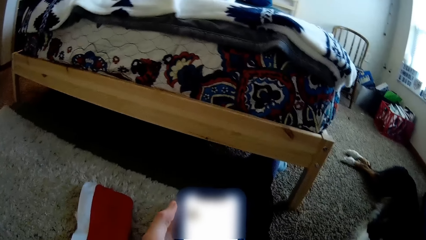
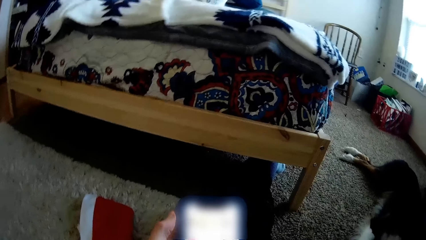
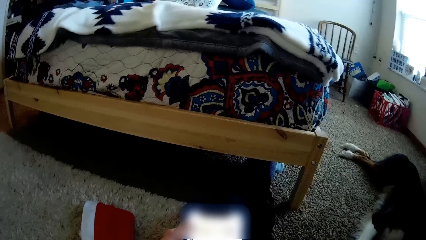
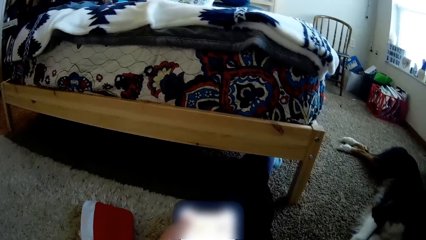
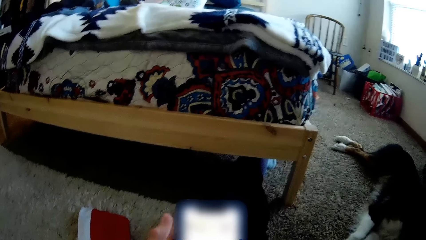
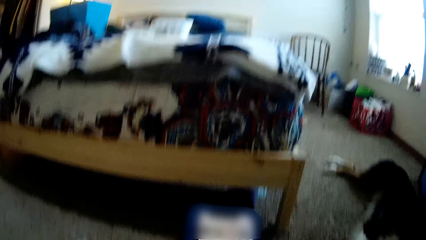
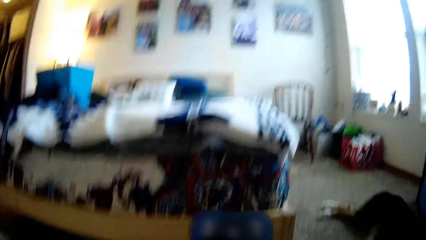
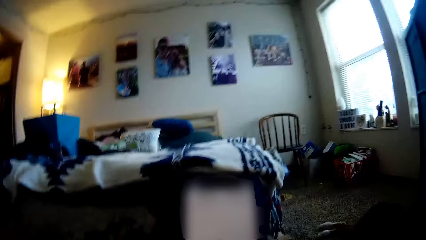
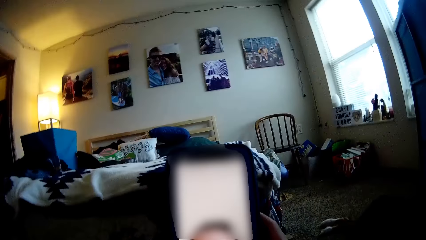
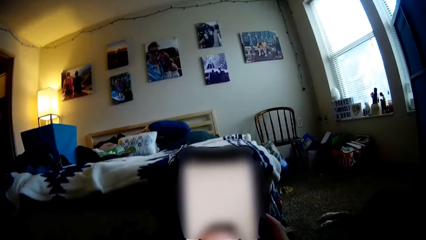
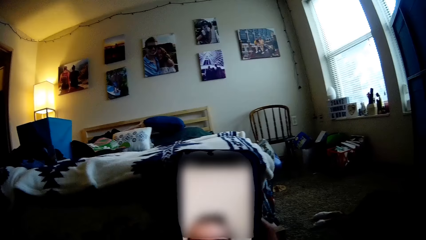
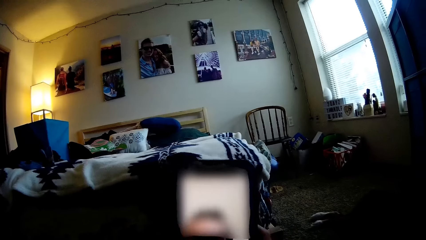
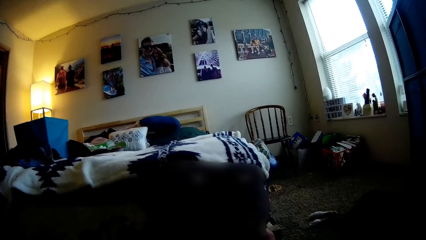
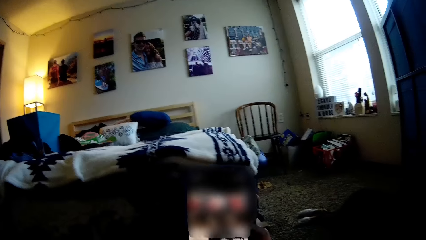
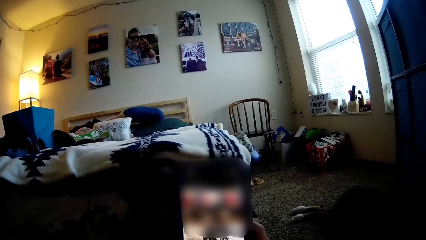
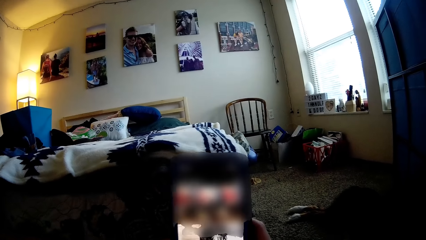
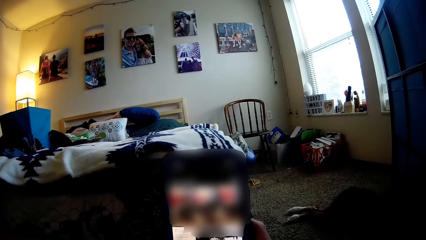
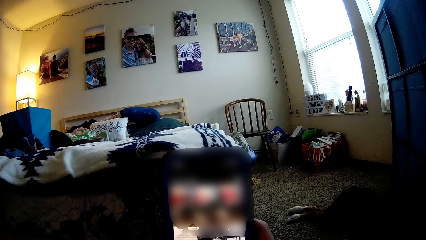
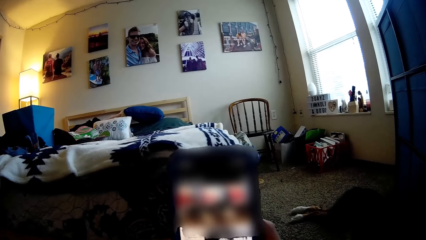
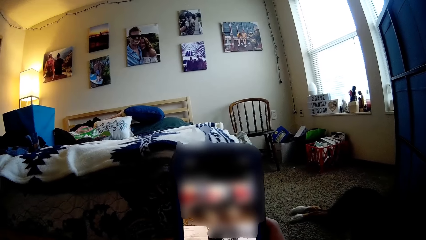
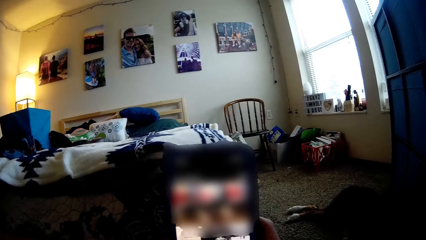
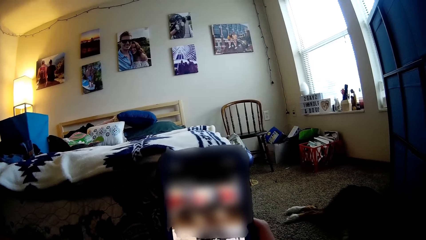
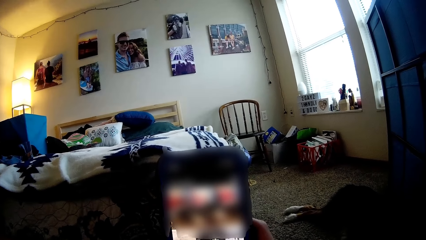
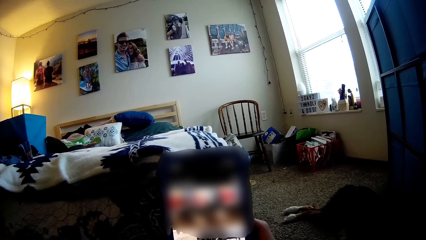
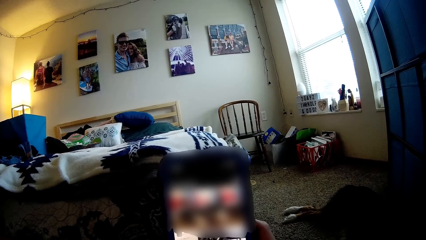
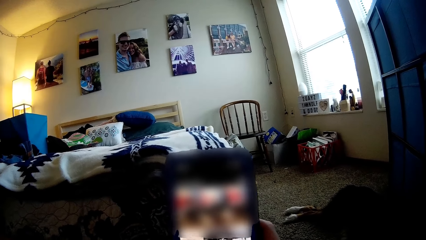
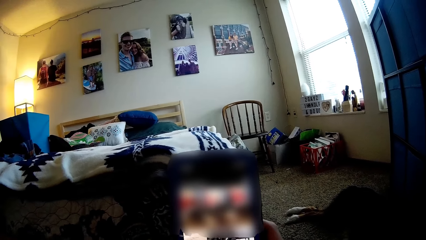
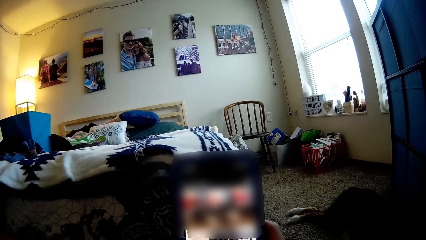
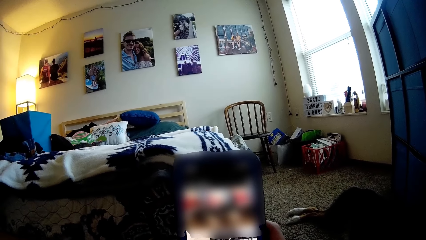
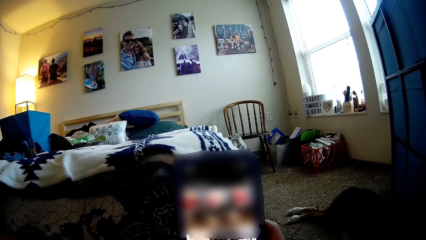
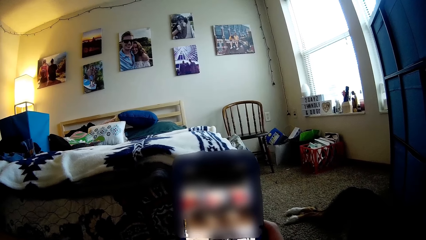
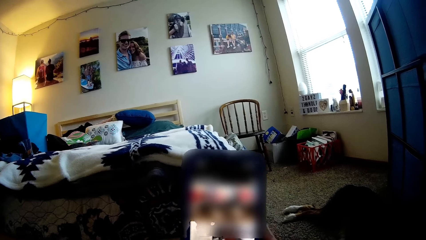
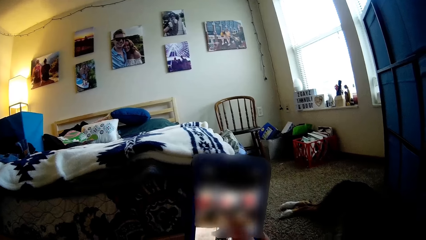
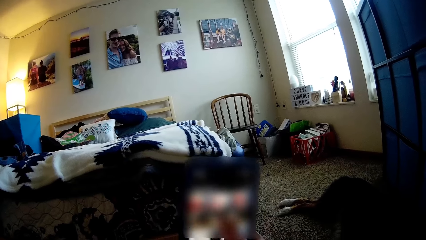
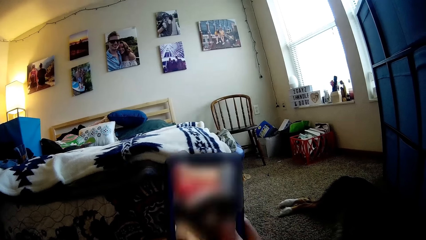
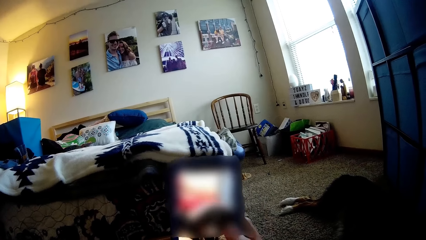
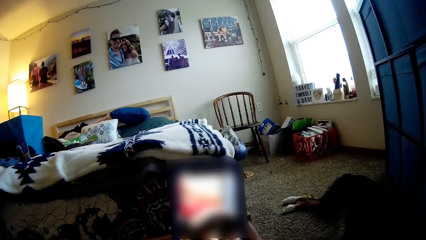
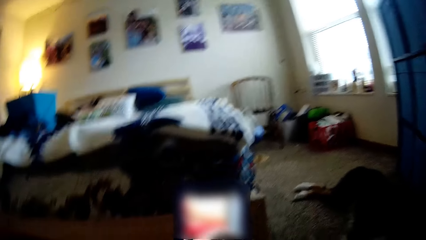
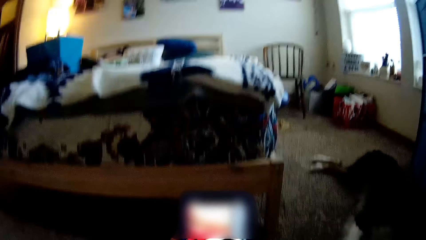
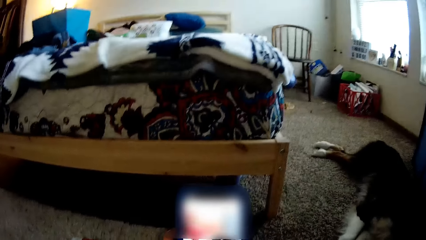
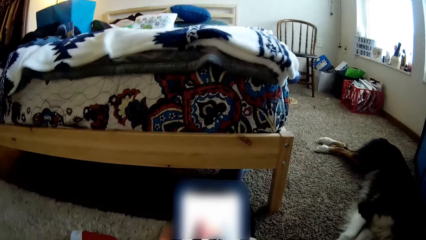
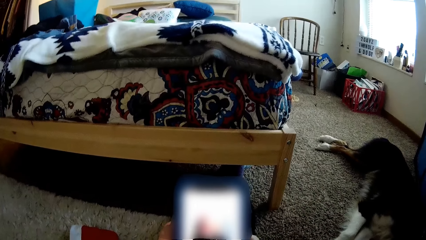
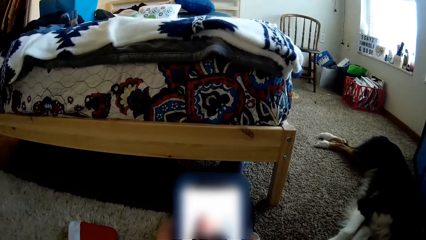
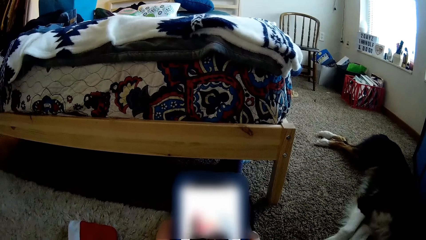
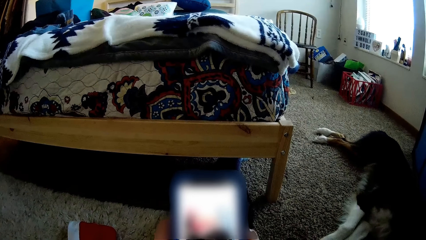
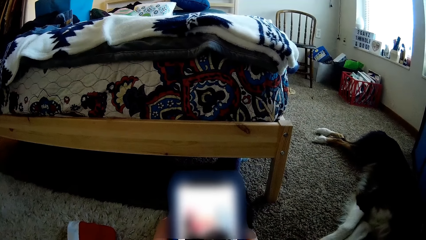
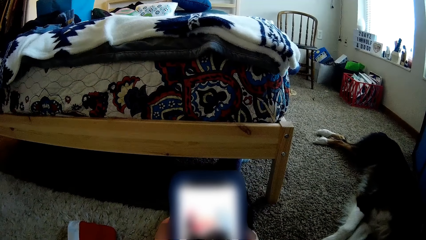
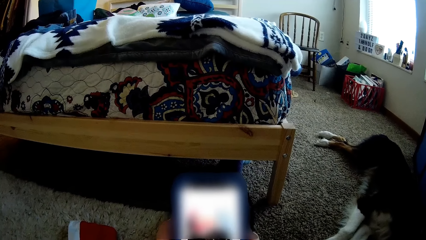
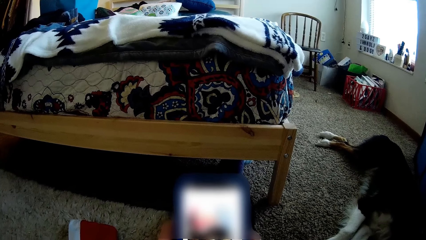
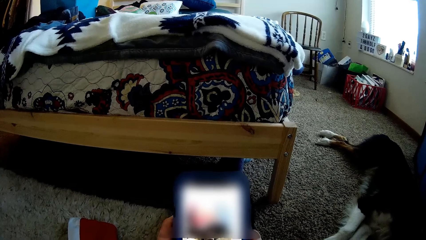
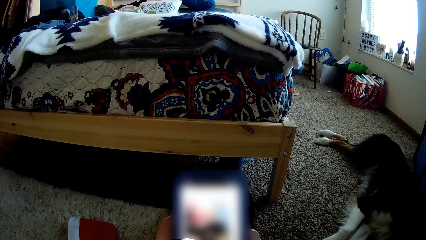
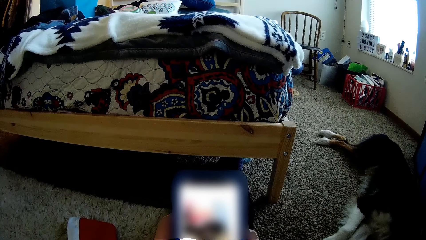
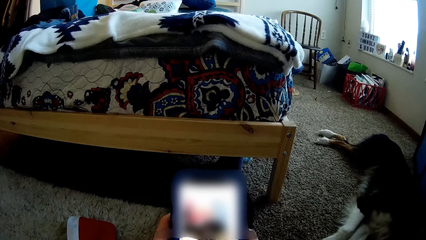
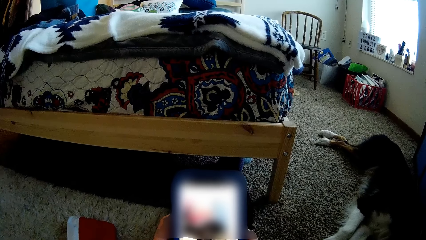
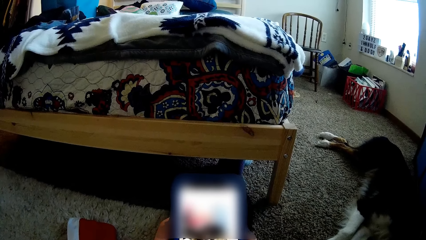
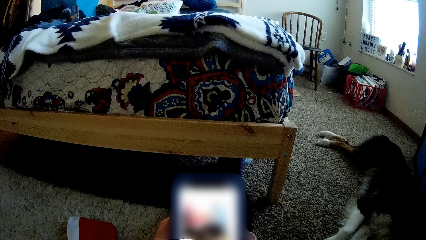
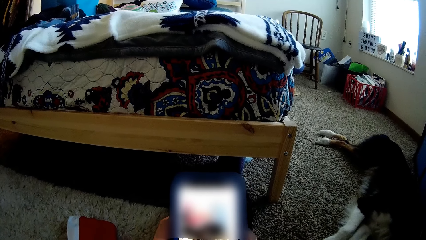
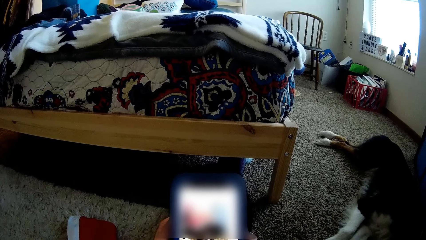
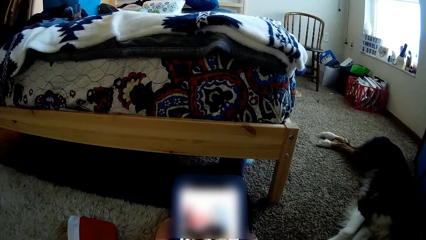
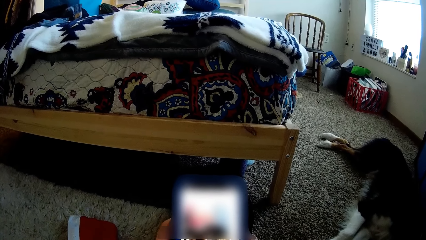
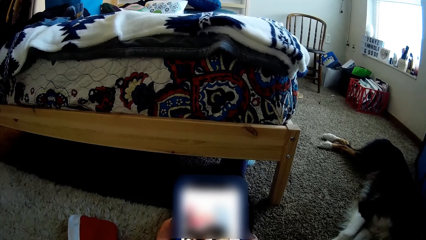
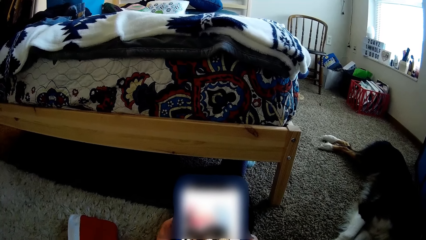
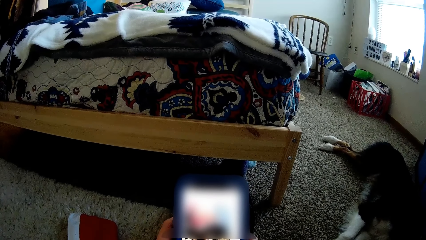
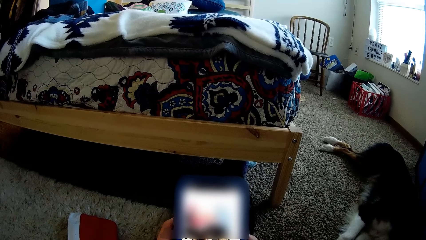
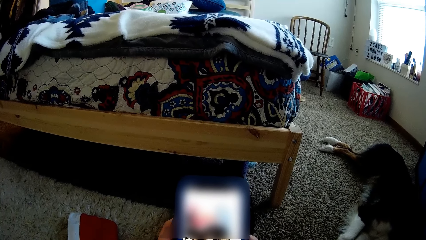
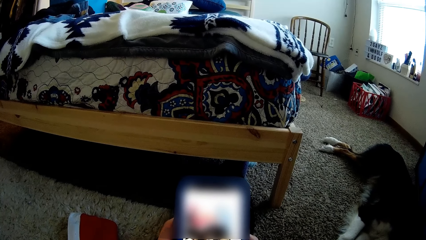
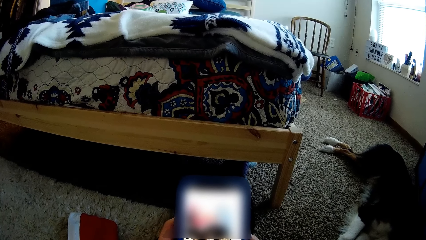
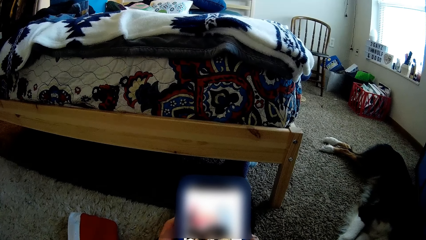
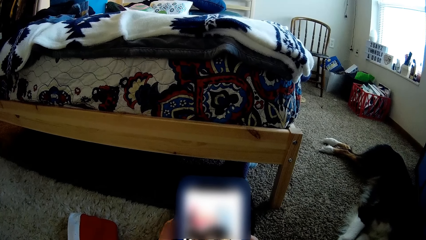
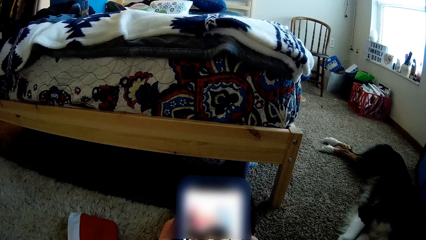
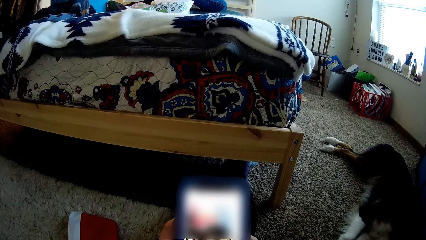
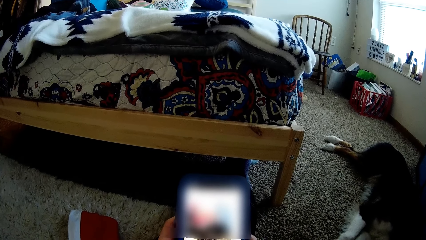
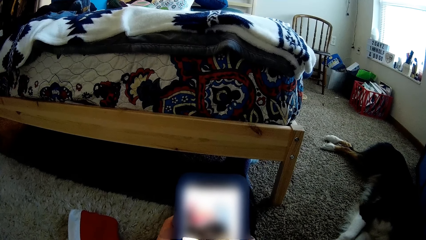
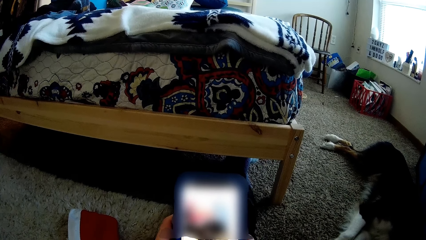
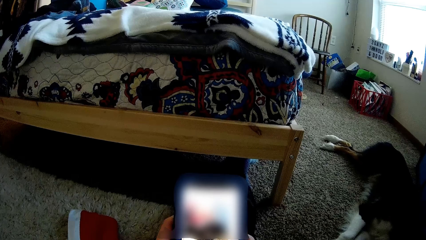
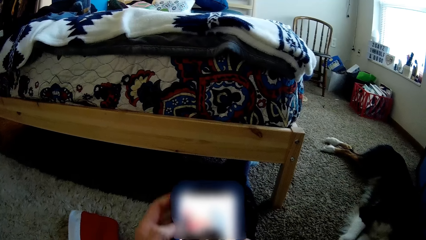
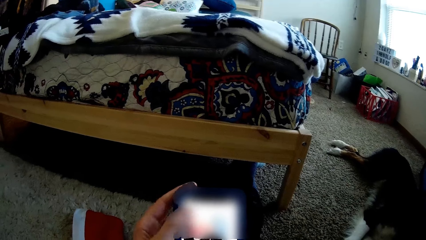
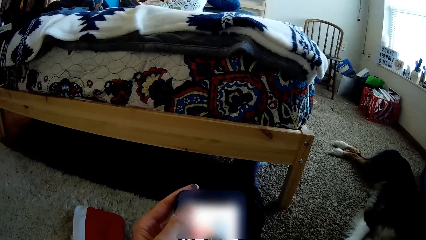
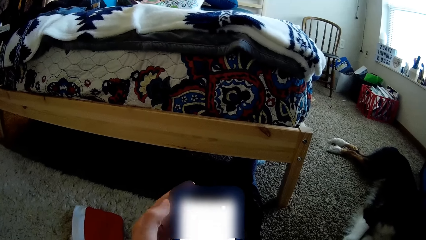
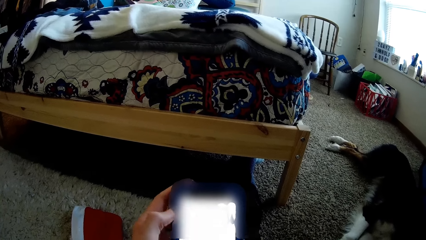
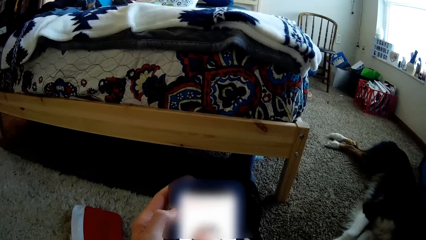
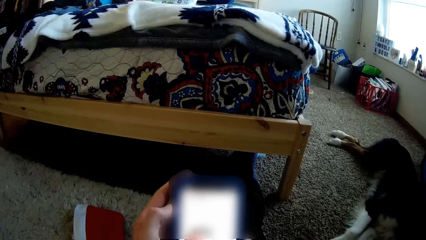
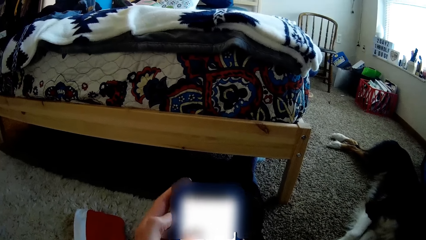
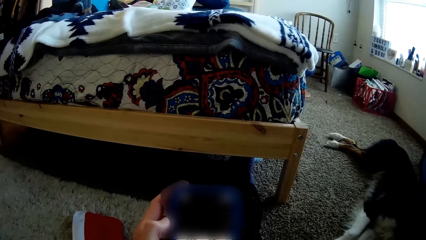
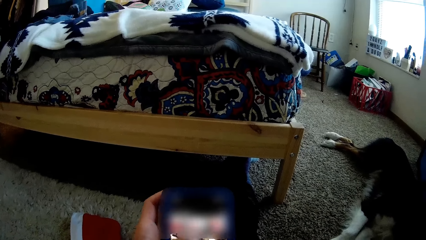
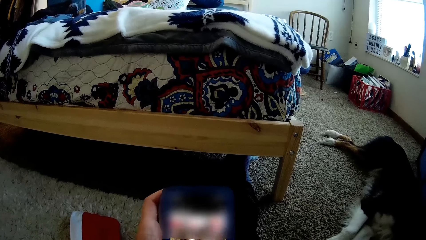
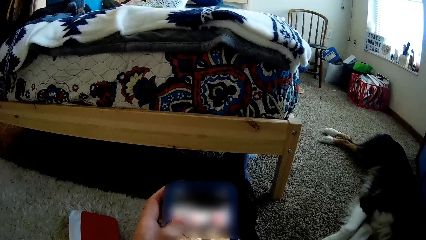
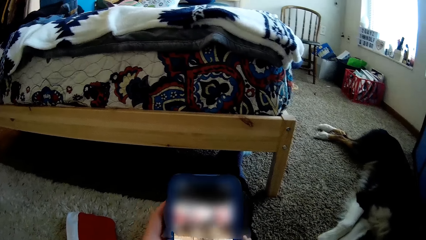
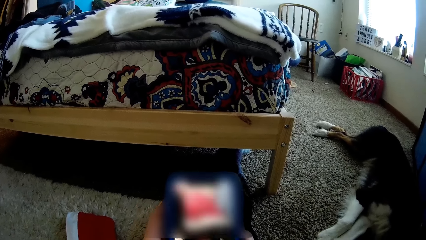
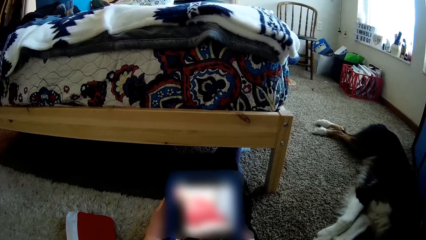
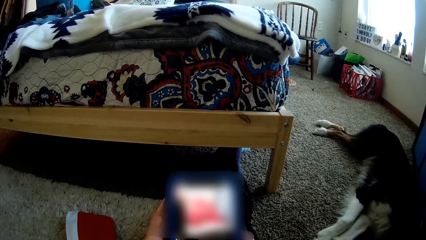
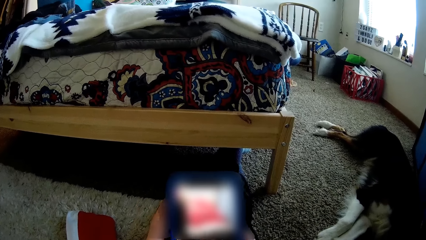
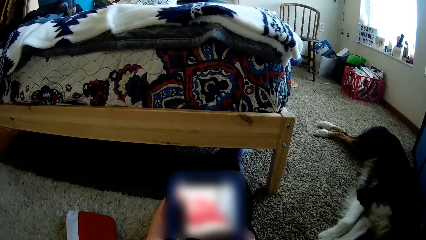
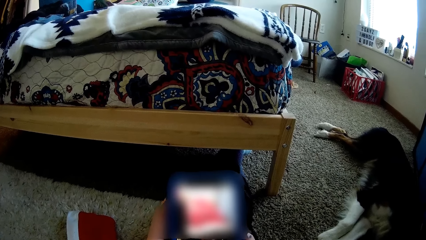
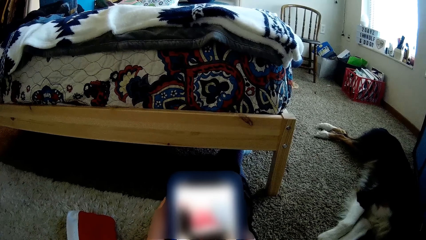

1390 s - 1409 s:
The camera wearer lifts the phone up. They scroll the phone down. They look at the phone. They scroll left with the left hand. They tap the phone with the left thumb.
